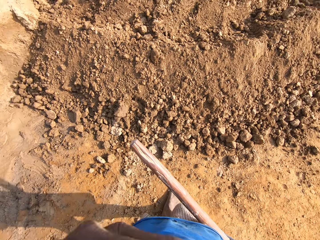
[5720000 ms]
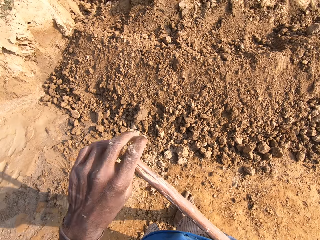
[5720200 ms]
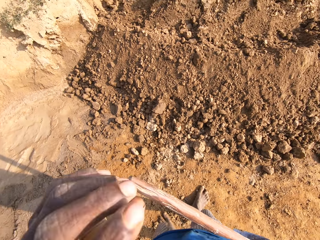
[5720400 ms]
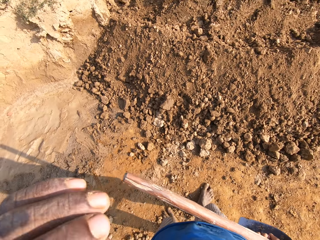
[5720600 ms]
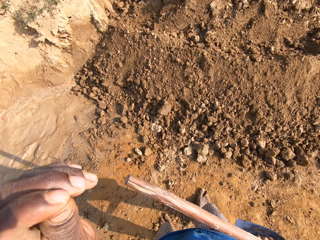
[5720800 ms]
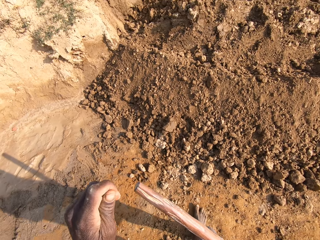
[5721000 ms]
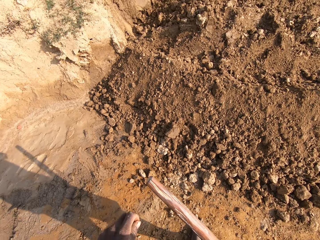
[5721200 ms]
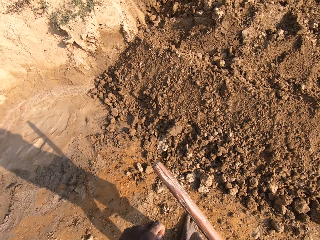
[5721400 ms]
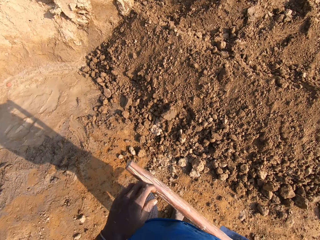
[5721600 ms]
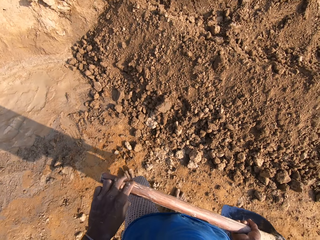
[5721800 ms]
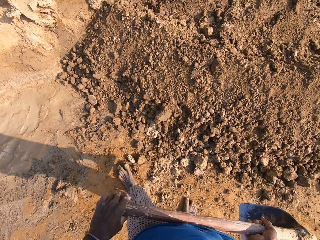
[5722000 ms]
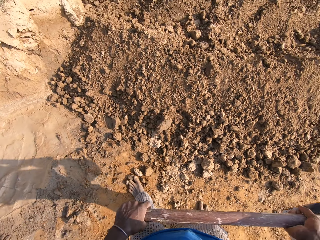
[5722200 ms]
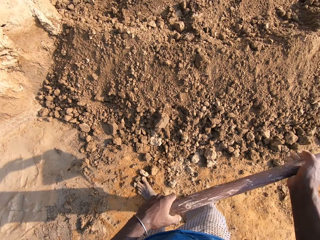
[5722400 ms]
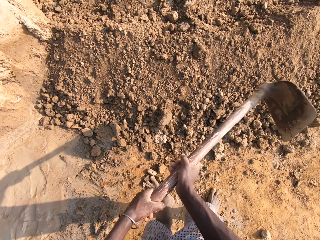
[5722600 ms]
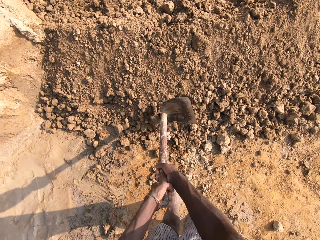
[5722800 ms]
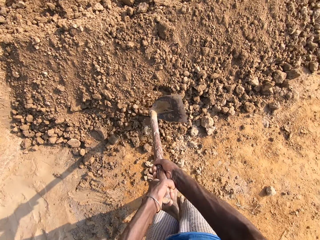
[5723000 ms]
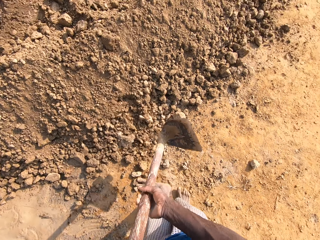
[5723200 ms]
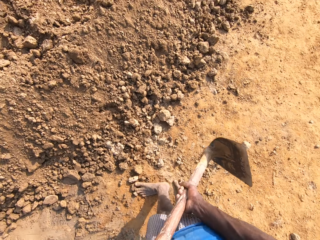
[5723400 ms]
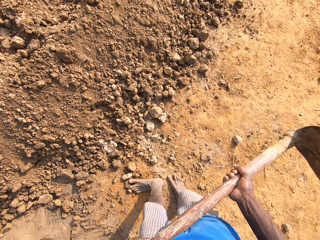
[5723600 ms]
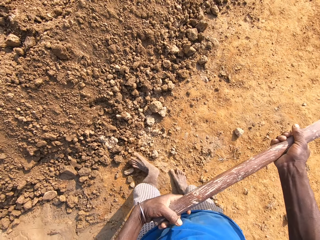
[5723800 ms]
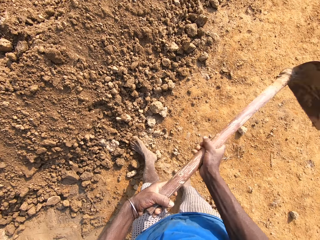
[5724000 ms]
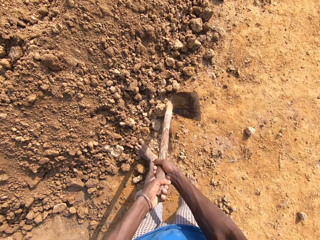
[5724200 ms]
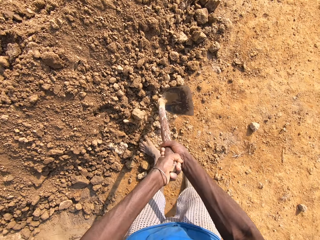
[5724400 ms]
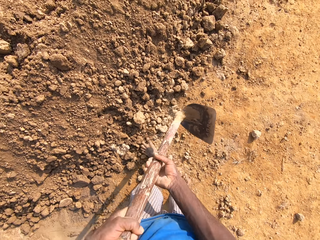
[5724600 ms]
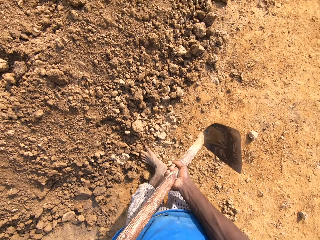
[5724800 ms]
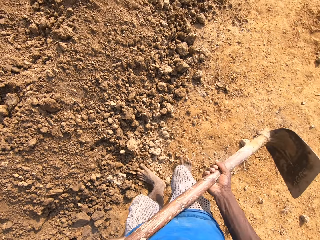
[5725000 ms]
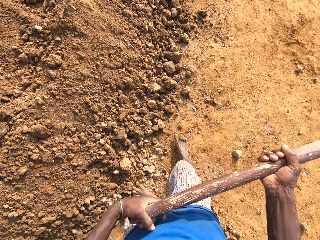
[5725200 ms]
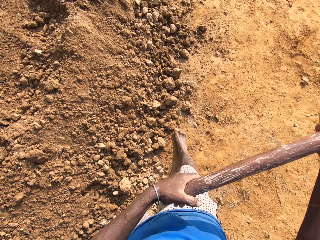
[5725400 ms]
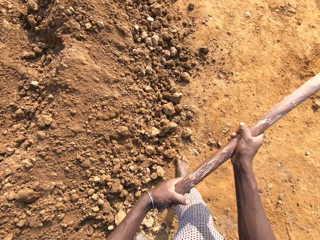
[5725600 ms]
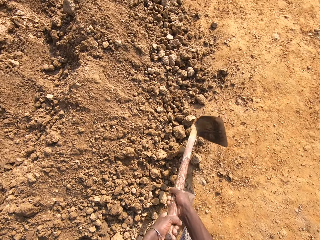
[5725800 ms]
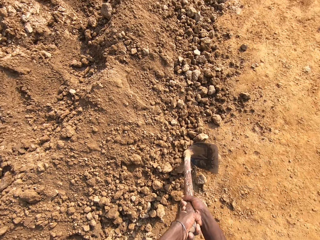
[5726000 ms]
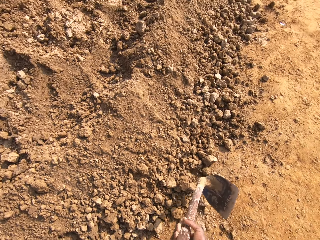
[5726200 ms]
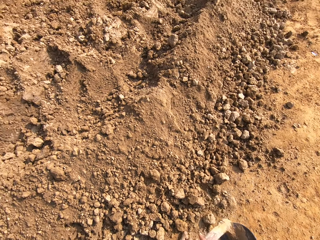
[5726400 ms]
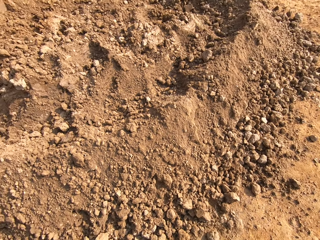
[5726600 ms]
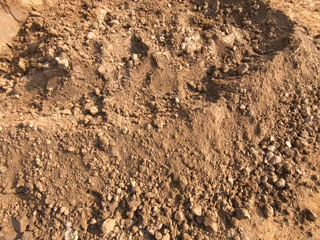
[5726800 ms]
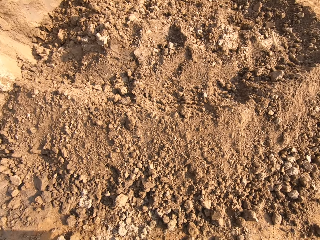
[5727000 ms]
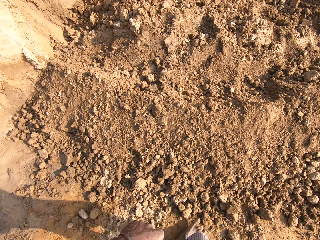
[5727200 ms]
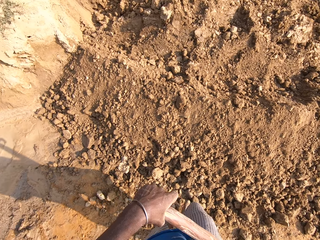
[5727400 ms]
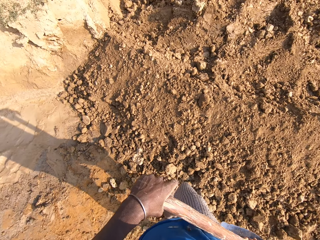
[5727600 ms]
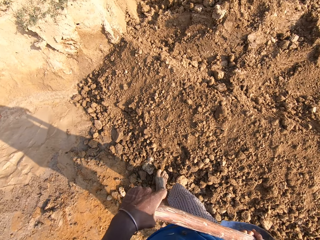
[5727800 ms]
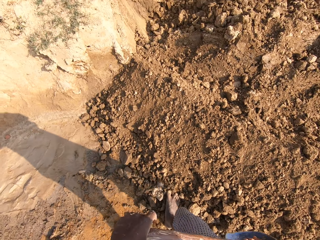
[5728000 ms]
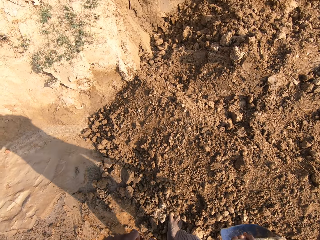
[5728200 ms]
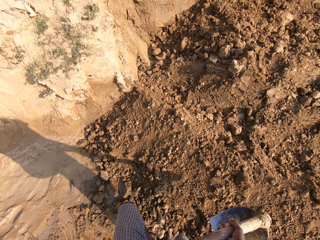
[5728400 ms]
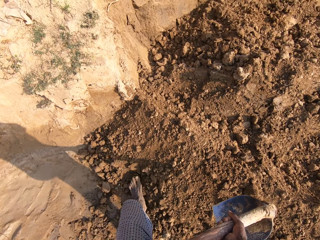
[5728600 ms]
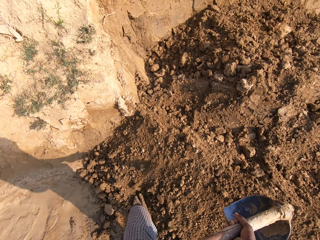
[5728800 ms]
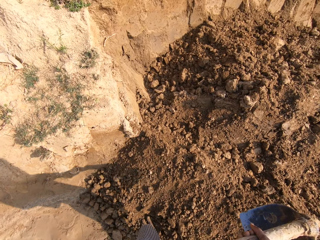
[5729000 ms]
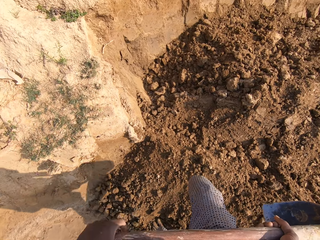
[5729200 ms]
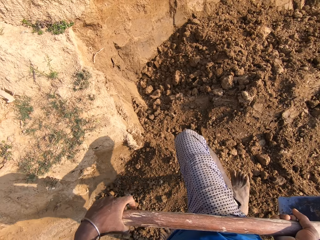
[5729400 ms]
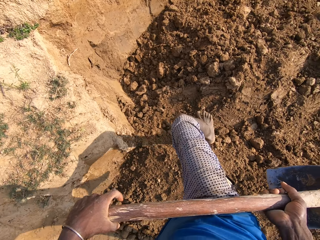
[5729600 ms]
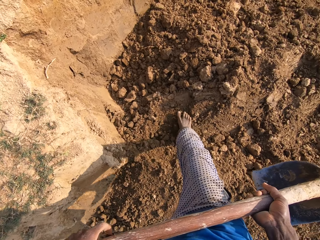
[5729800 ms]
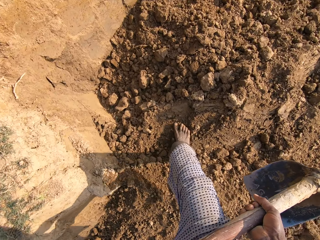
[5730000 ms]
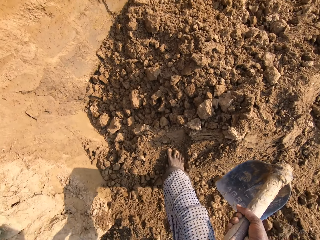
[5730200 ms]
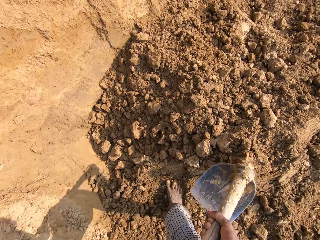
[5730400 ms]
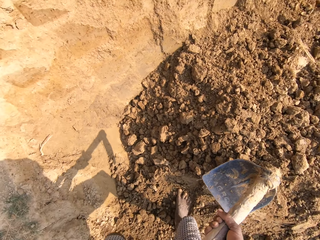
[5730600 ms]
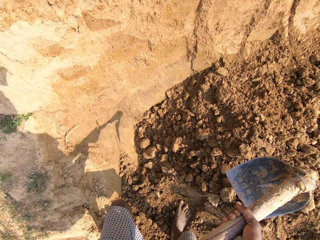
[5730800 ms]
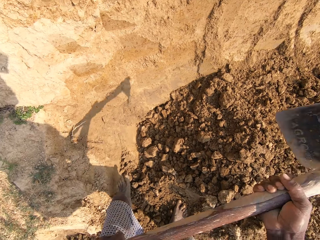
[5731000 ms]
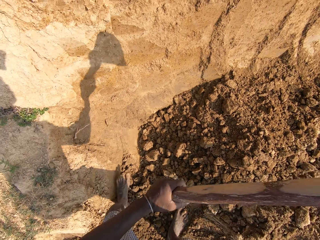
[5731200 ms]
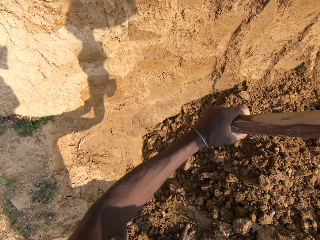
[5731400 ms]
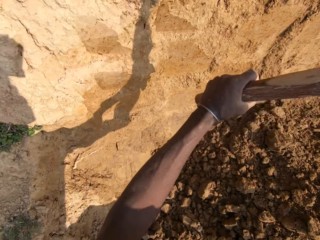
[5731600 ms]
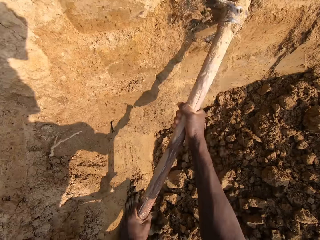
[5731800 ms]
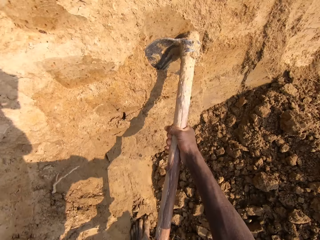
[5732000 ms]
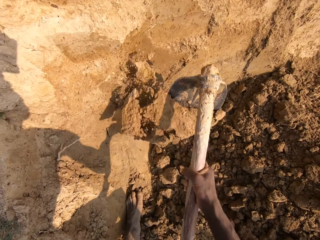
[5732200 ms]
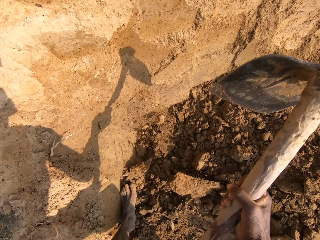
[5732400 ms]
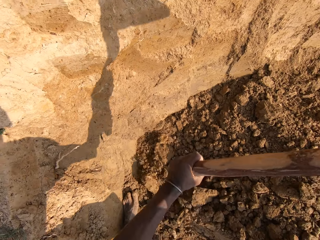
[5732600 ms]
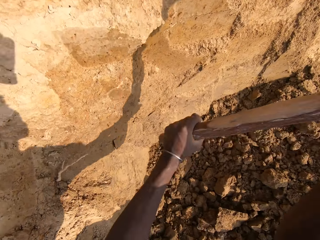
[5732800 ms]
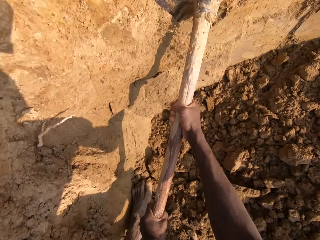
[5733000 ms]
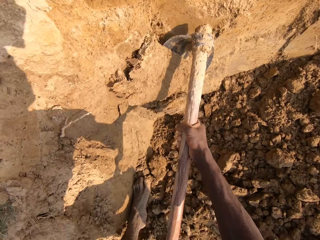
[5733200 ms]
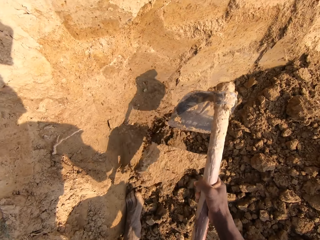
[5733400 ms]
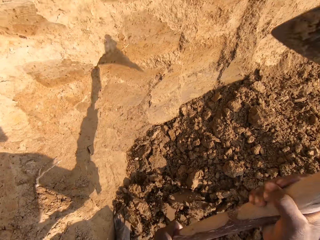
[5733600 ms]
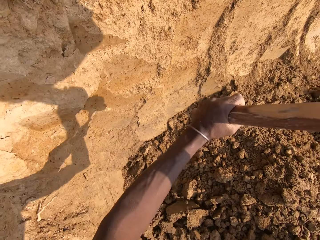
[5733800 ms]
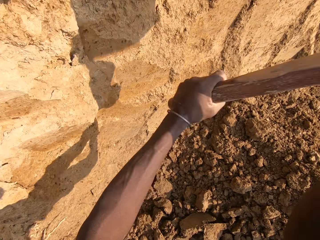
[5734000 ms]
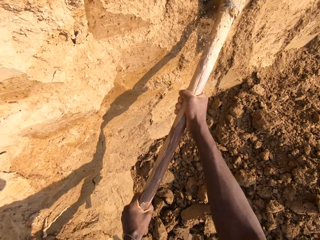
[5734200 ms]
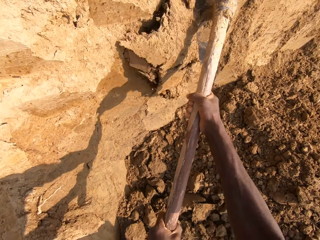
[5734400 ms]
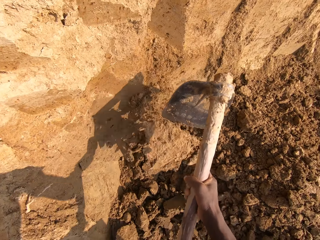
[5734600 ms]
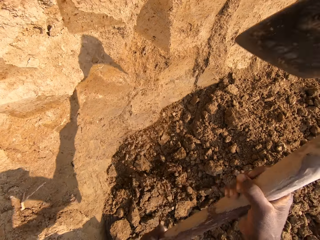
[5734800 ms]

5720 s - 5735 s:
The camera wearer moves backward. They lower the left hand, move a hand towards the face and lower the hand. They walk forward. They hold the hoe. They hit dirt. They move a leg. They break sand with the hoe. They hit dirt. They hit dirt again. They walk on dirt. They dig the ground.

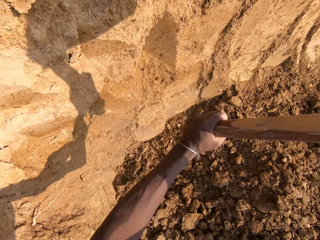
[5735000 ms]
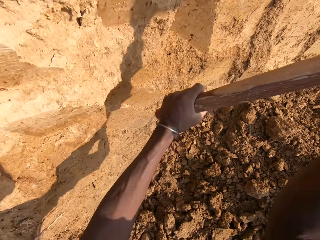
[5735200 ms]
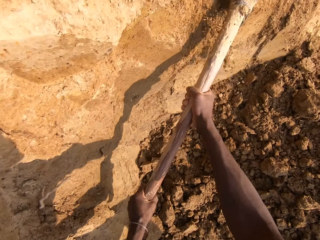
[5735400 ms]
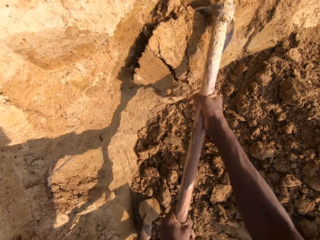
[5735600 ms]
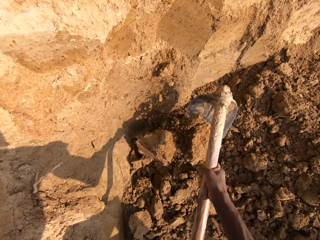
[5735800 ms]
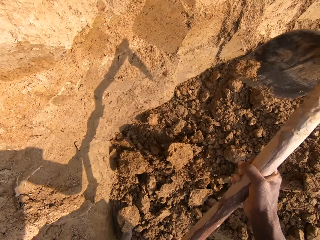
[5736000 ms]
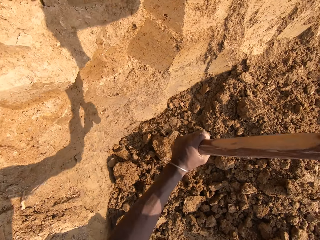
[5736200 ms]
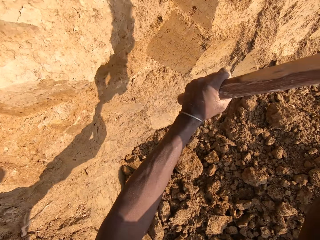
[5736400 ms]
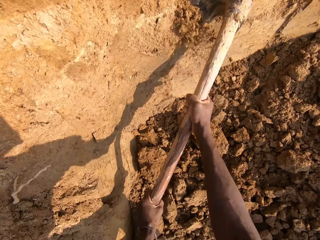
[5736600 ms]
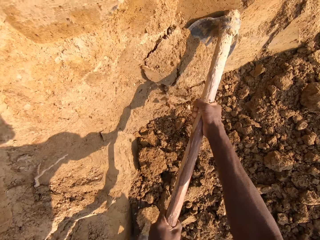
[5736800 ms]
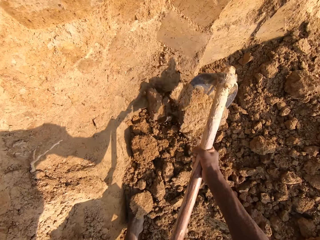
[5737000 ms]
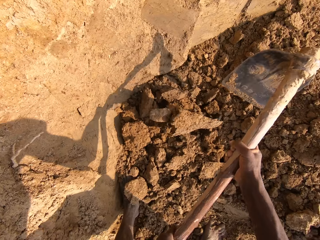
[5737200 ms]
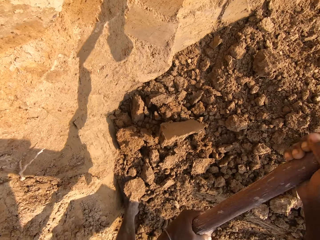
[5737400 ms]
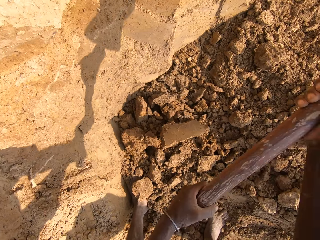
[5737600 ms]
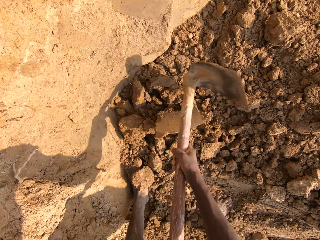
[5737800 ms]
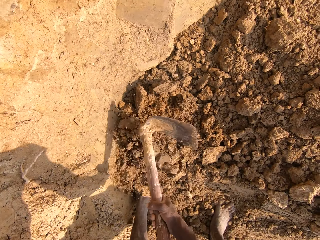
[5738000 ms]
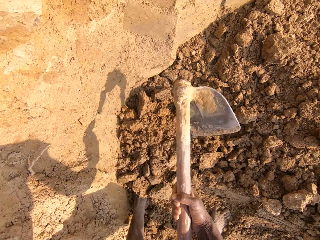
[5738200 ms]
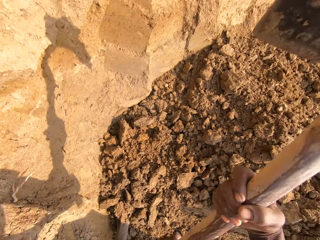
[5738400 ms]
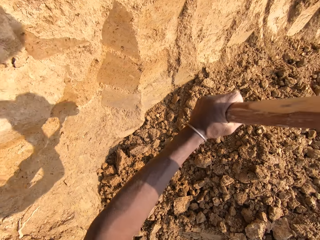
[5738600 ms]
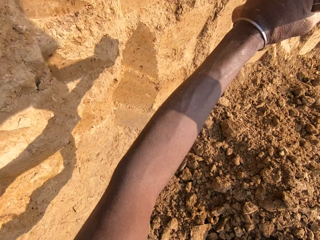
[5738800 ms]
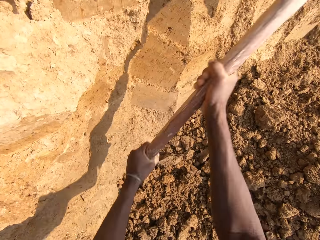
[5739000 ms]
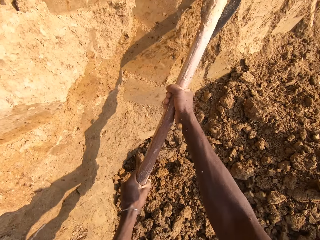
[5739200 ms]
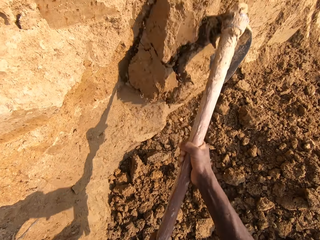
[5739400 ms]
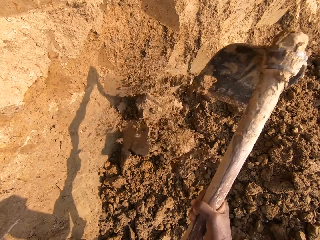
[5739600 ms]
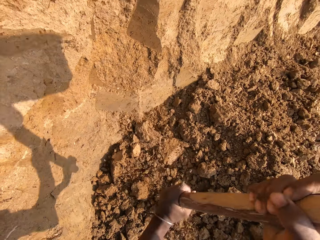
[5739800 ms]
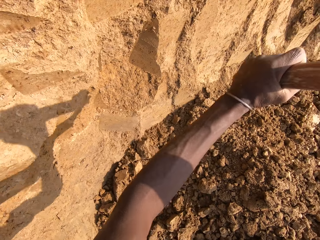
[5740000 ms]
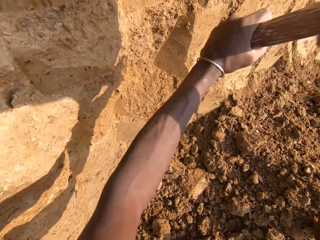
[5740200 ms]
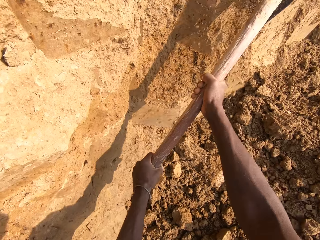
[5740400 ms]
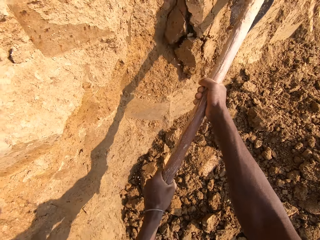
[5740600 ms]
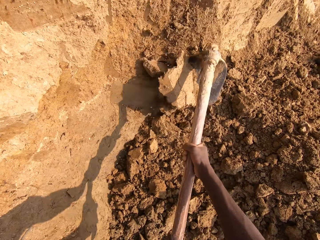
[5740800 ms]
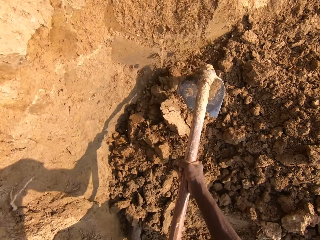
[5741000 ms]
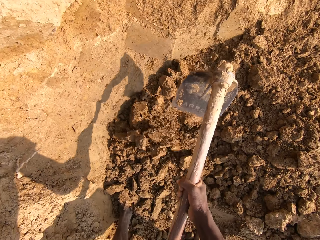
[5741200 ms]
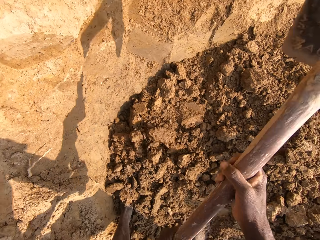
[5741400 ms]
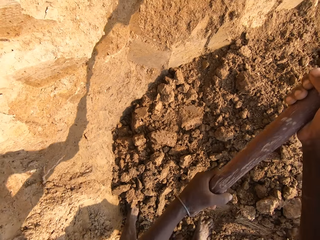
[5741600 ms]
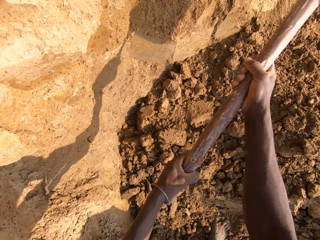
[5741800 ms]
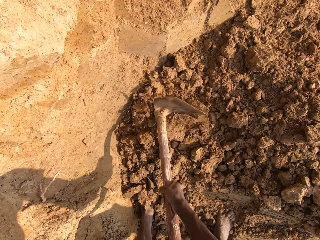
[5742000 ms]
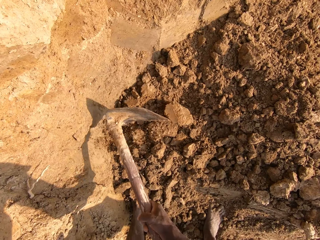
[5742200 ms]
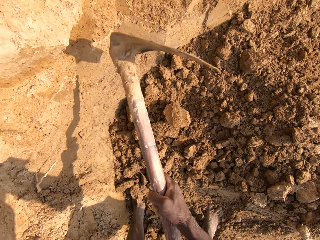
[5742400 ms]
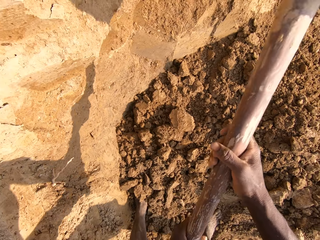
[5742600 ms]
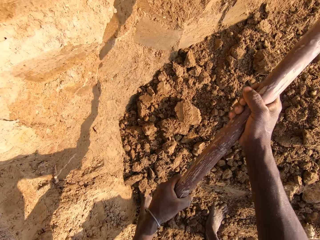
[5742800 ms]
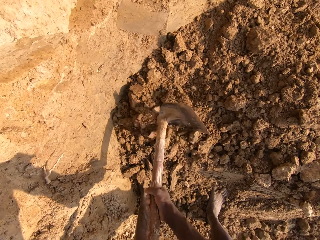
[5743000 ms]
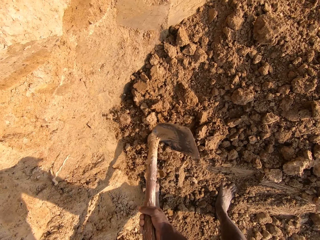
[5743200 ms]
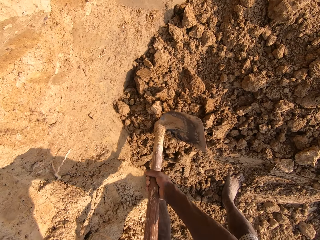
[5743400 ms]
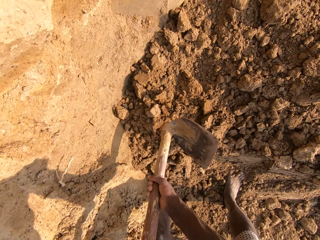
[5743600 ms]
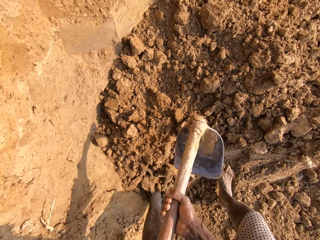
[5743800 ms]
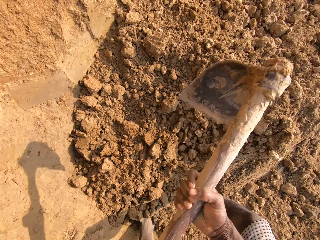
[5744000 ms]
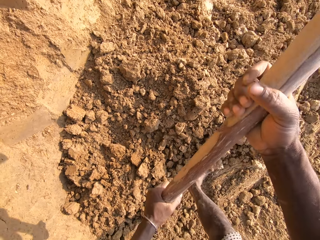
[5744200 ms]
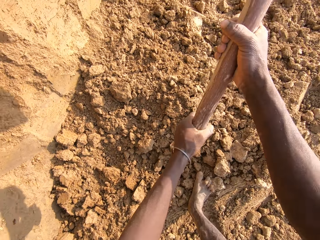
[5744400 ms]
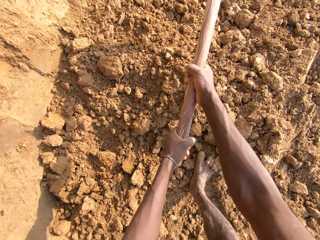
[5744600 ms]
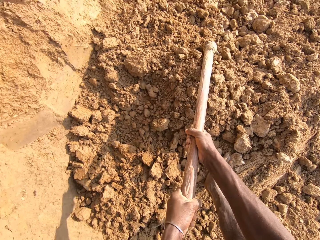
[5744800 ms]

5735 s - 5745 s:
The camera wearer hits dirt. They dig the ground. They hit dirt.
